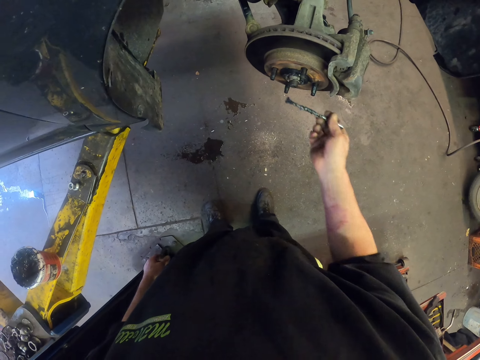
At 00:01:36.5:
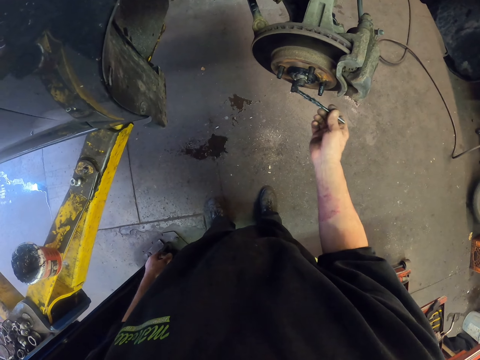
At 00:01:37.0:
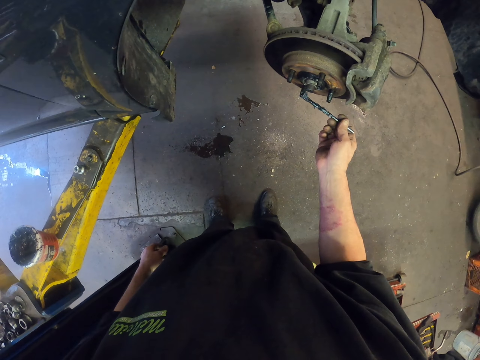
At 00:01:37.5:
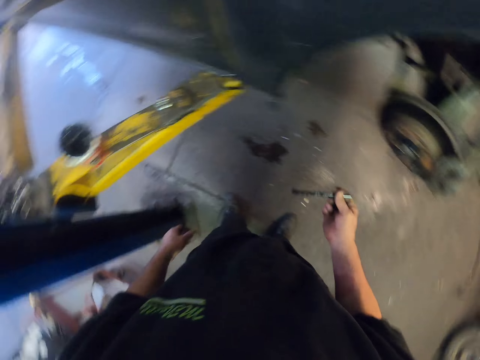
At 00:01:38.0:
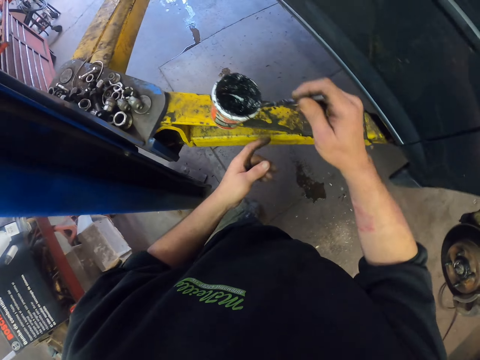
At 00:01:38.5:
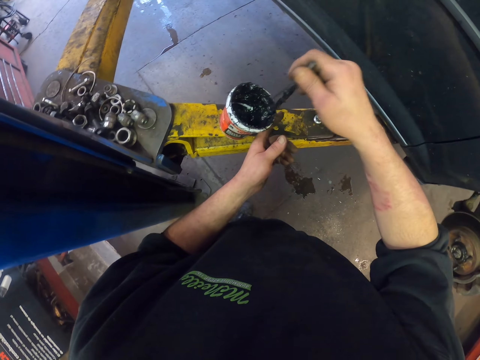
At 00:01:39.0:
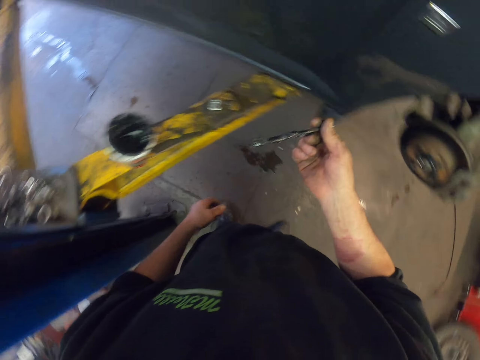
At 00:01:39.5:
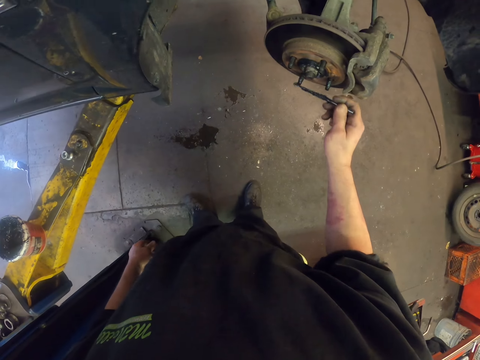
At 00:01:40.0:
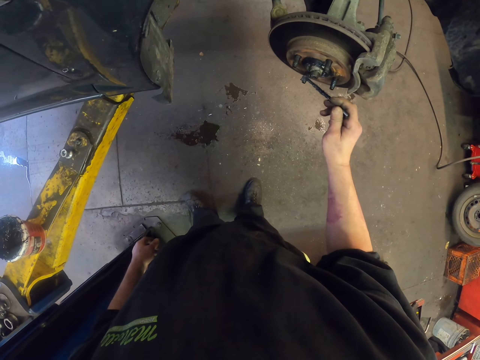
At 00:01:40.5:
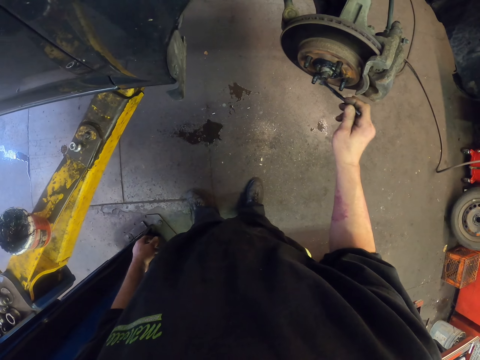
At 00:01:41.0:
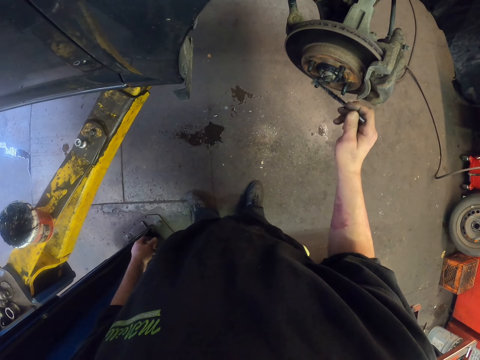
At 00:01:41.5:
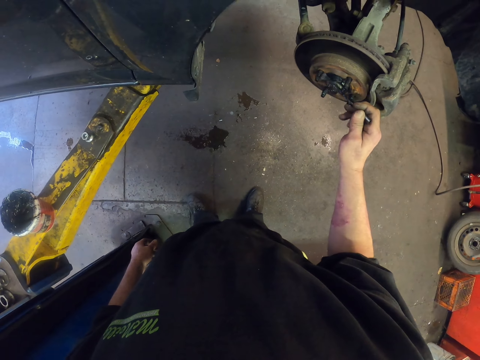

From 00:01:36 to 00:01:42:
The camera wearer dips a brush in the oil. They apply oil on the bolts.

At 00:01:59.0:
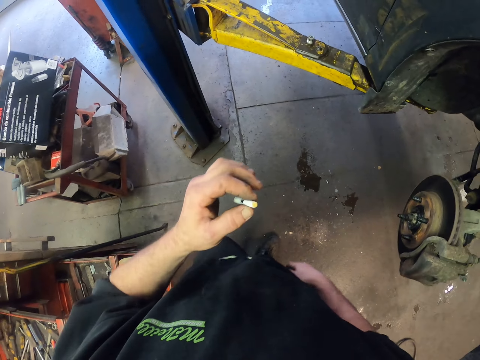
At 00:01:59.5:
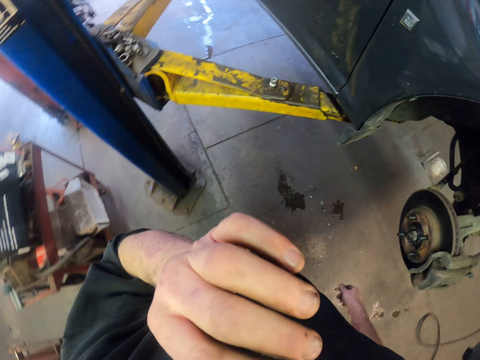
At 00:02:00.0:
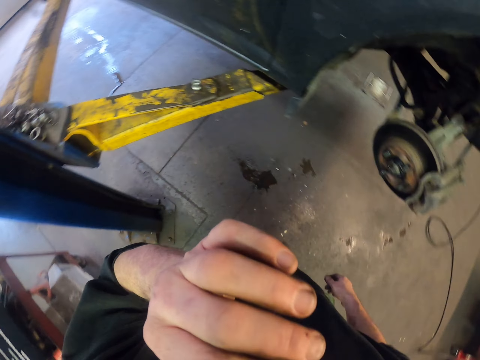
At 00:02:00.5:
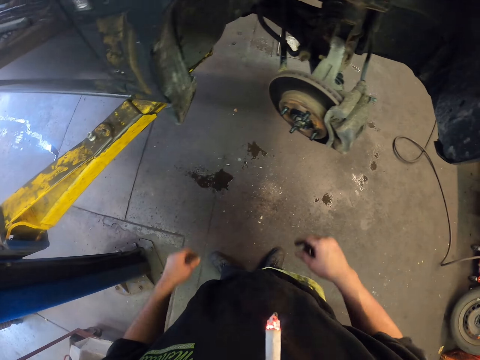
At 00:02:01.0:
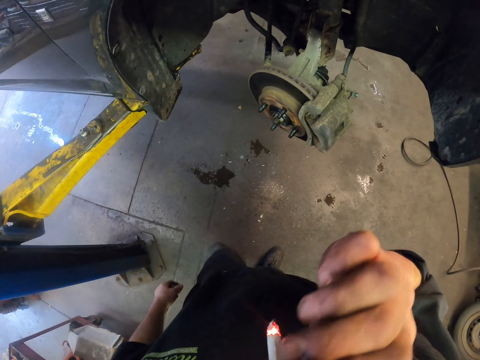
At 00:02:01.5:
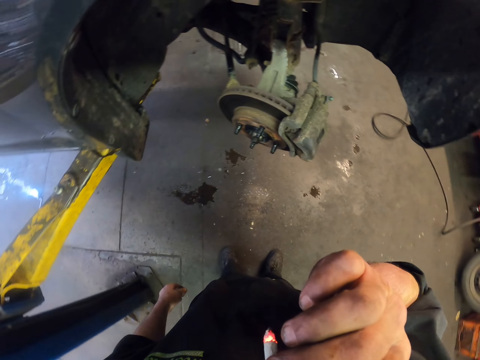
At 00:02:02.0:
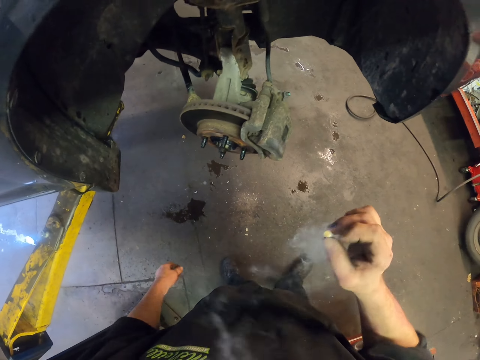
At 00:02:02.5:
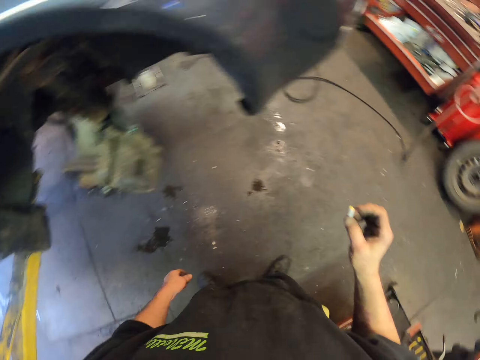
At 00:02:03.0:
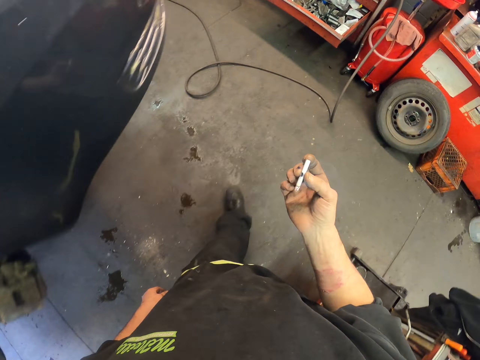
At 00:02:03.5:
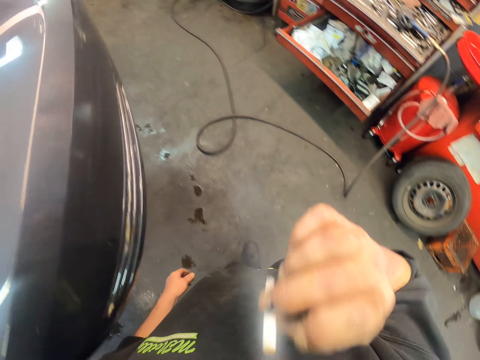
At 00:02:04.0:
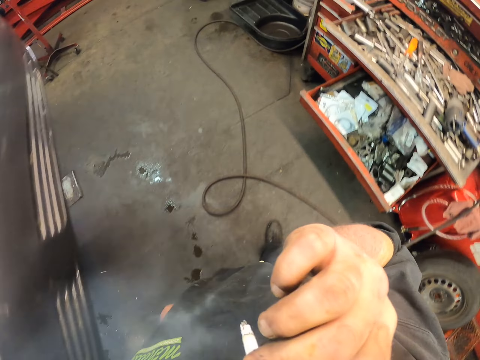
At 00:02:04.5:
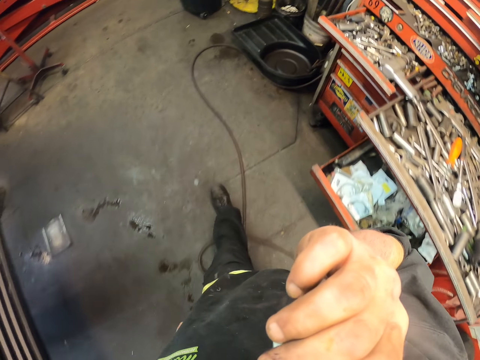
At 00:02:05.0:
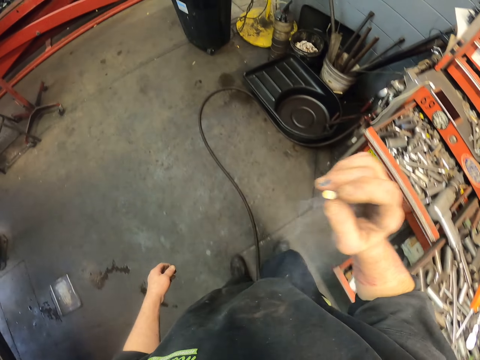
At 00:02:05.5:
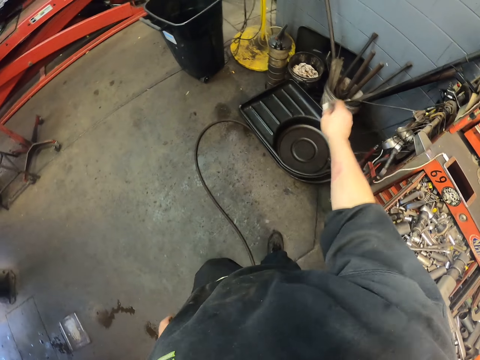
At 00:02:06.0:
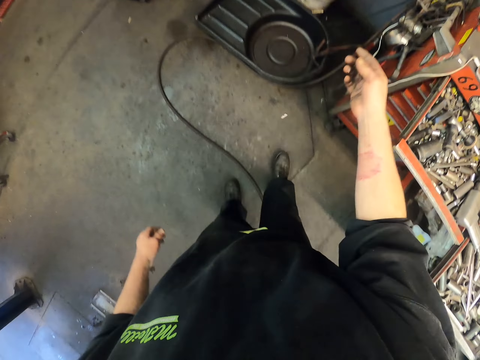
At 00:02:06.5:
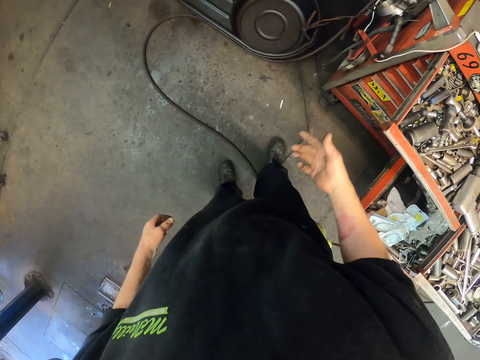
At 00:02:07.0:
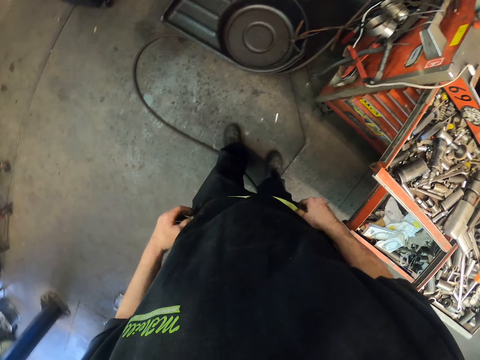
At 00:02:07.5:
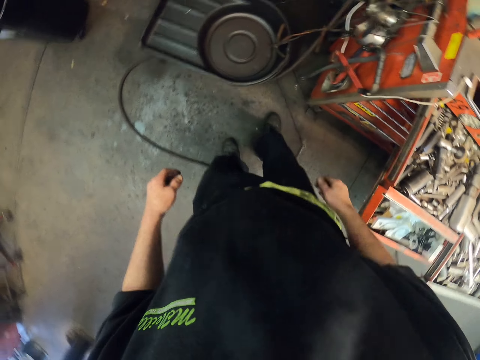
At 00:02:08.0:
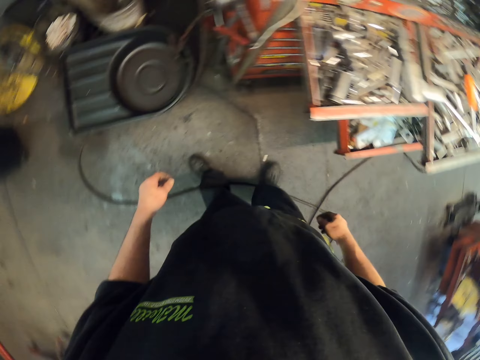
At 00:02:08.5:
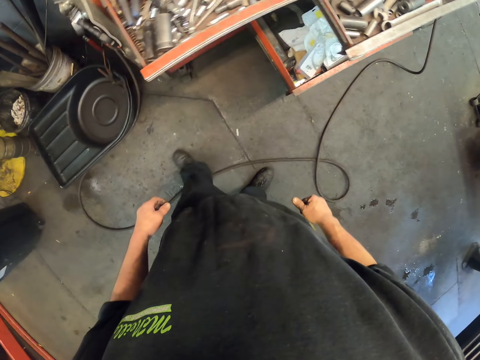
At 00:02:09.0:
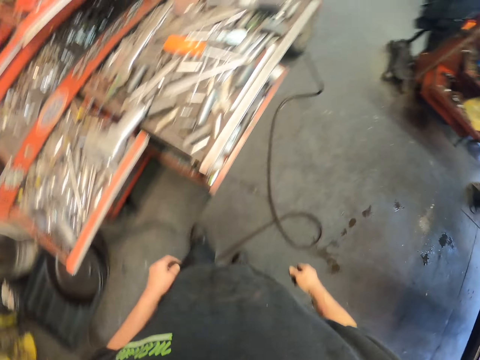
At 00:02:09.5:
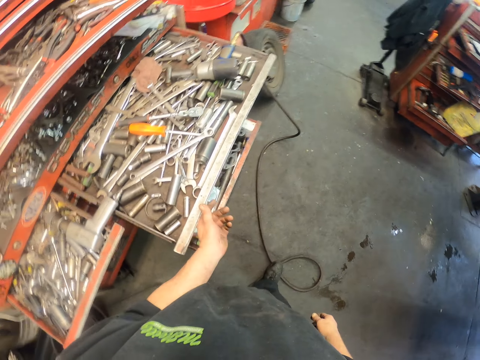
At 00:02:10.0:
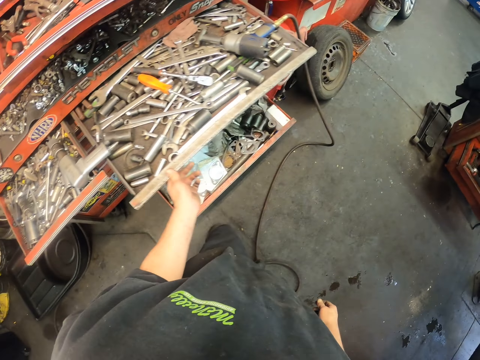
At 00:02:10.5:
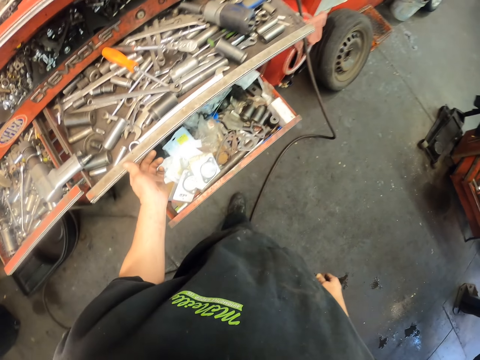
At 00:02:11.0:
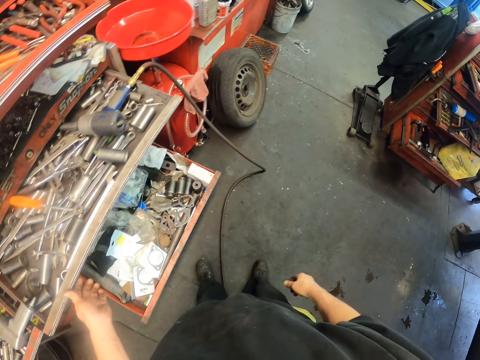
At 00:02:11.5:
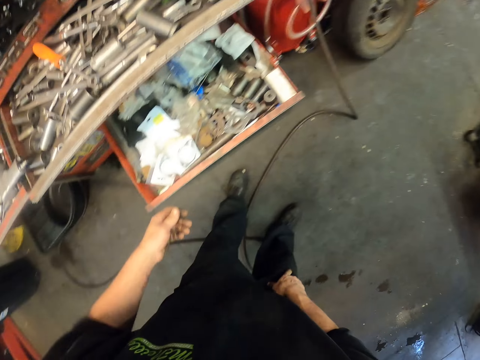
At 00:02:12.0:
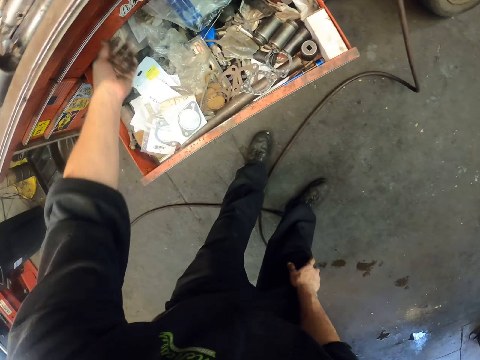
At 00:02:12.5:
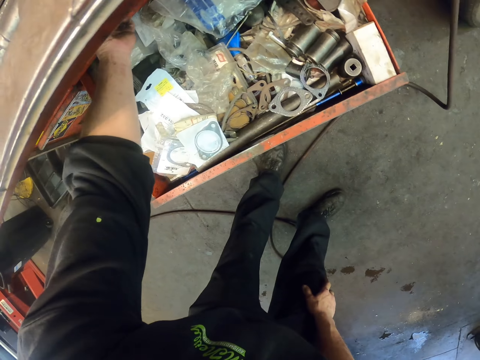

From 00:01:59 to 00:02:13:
The camera wearer smokes a cigarette. They take the cigarette to the mouth. They walk in the workshop. They drop the cigarette on the floor. They step on the cigarette. They move the drawer. They touch the drawer.

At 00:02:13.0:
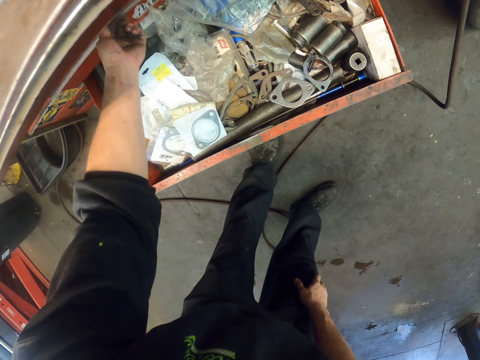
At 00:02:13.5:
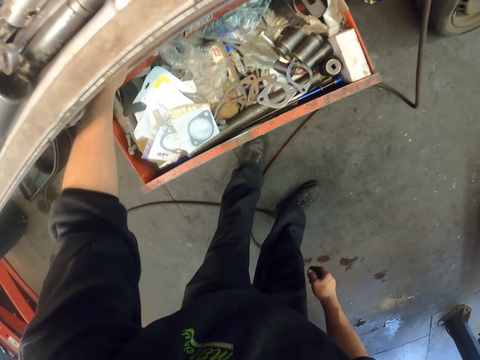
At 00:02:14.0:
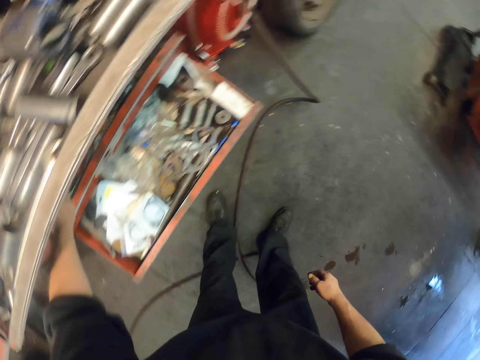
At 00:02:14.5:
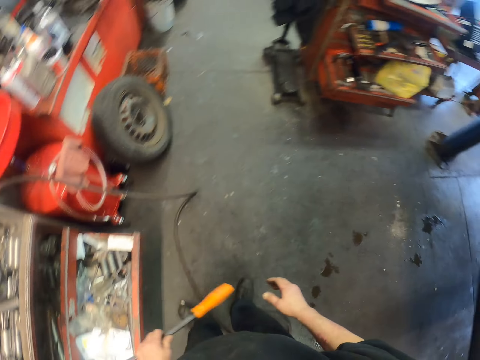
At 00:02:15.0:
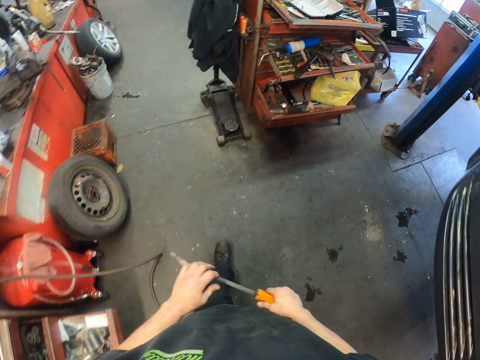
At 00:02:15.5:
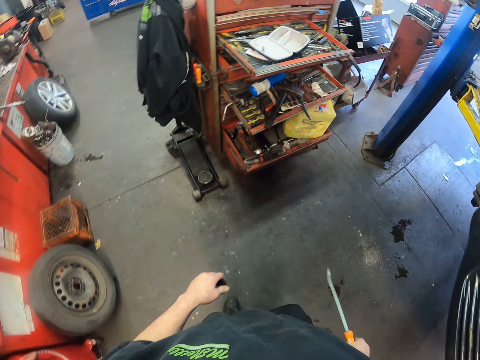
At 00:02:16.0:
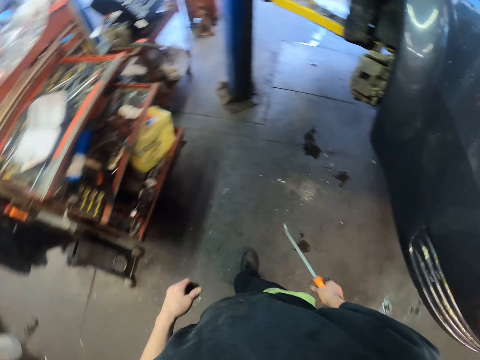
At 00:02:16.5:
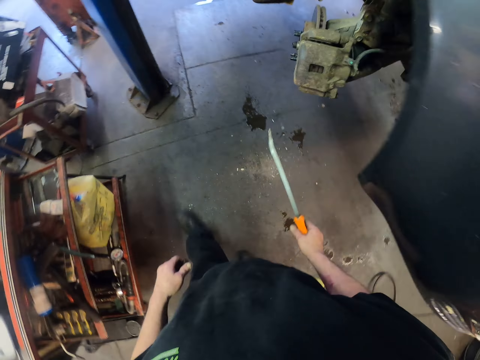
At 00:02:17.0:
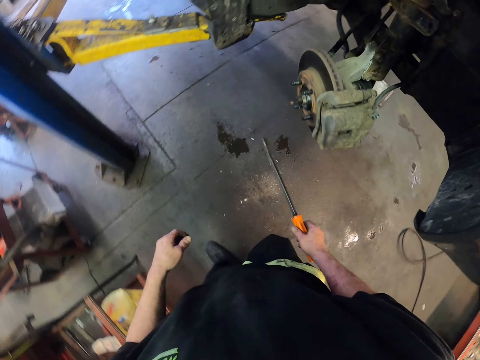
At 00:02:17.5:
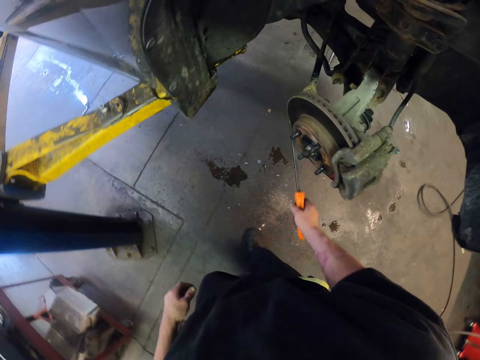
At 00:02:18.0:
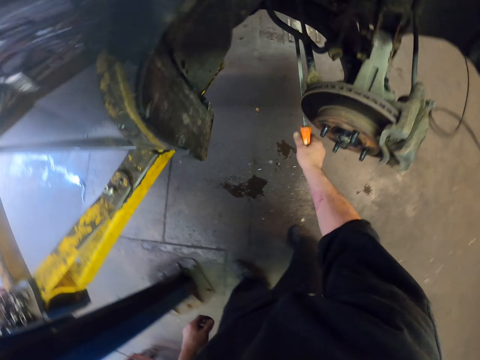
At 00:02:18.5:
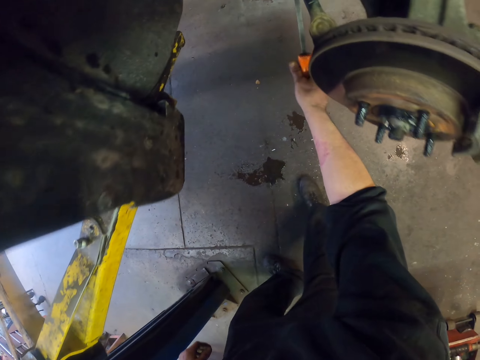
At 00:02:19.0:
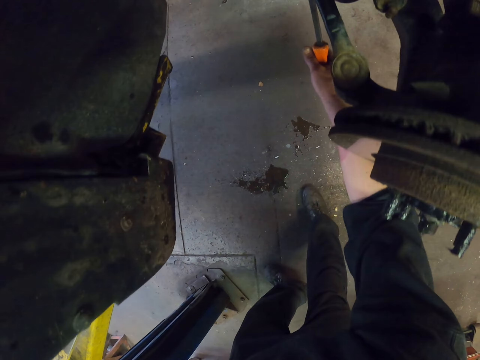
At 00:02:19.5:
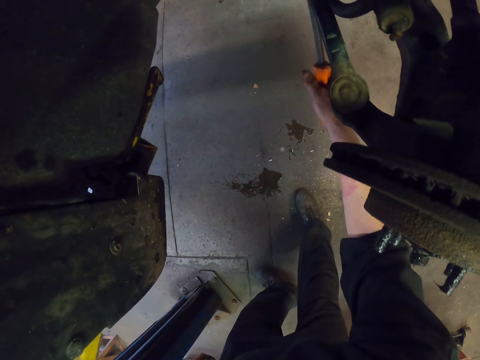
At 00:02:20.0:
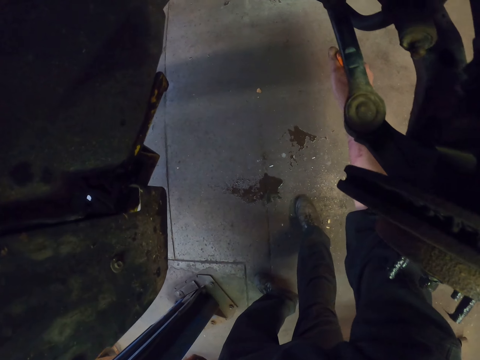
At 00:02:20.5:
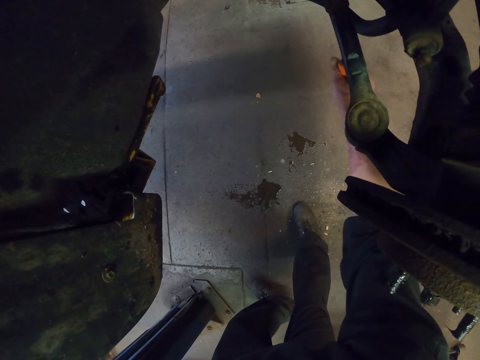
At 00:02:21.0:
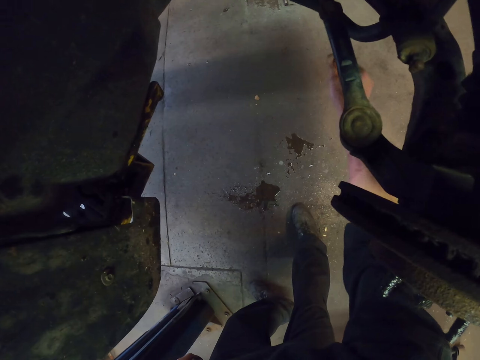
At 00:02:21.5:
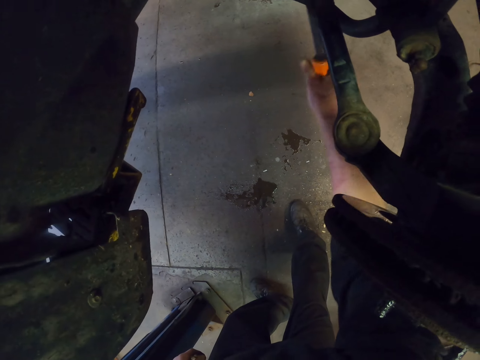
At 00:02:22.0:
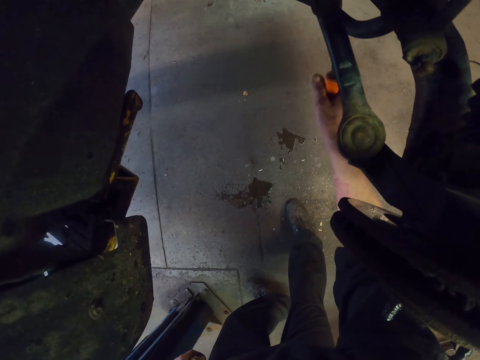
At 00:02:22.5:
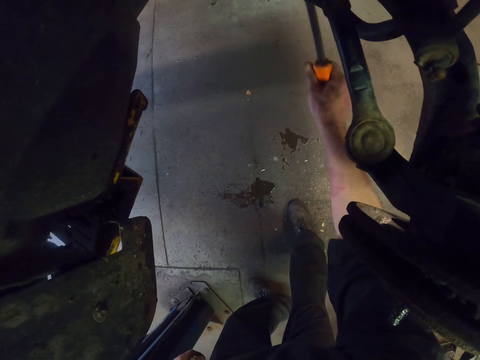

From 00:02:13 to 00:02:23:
The camera wearer opens a drawer. They pick up a screwdriver from the tool box. They walk towards the car body. They adjust something underneath the car body.
